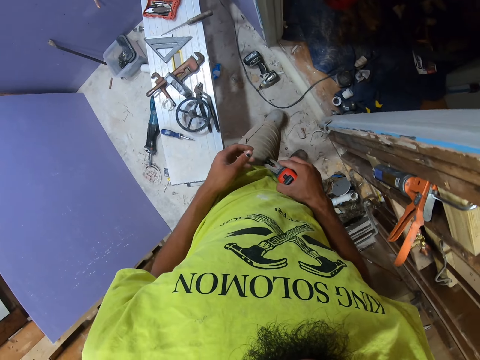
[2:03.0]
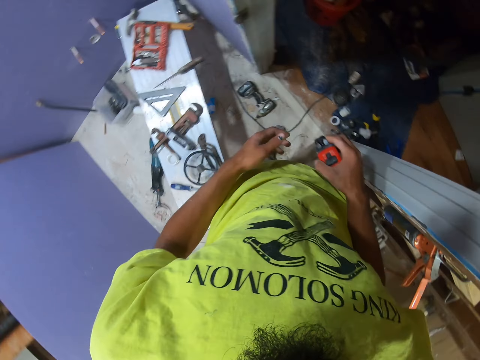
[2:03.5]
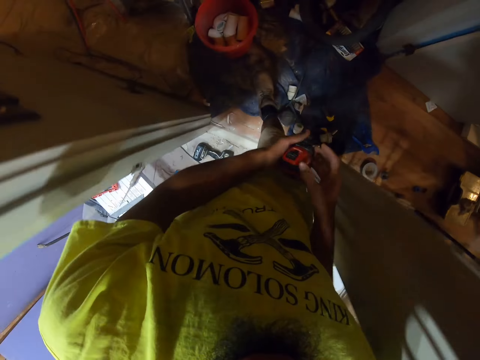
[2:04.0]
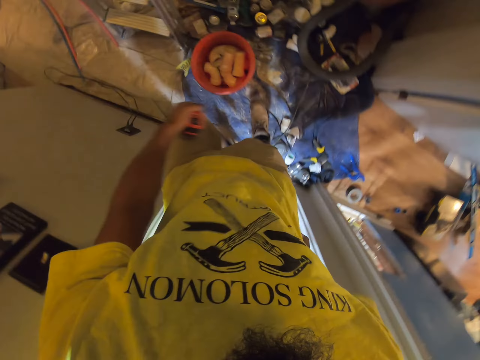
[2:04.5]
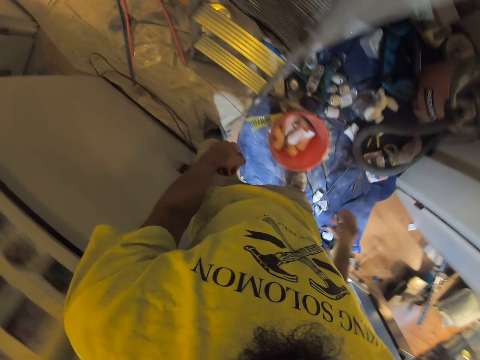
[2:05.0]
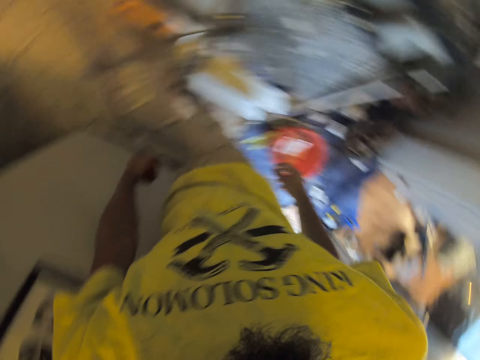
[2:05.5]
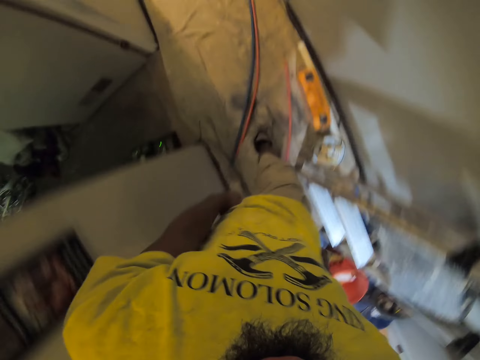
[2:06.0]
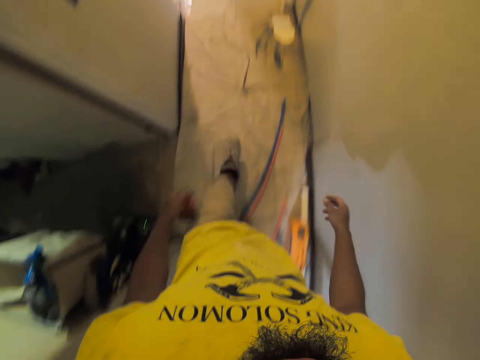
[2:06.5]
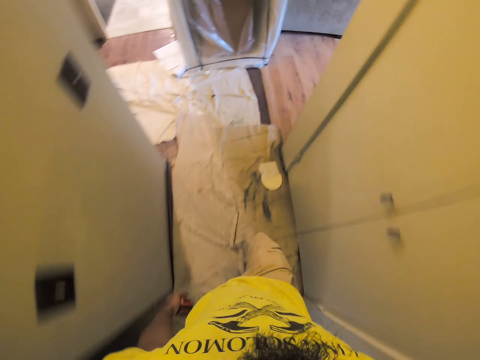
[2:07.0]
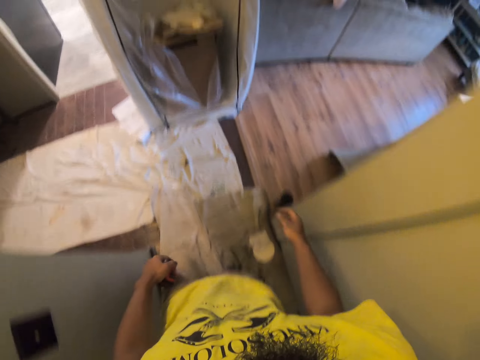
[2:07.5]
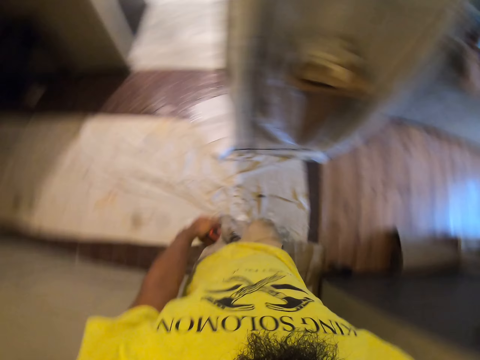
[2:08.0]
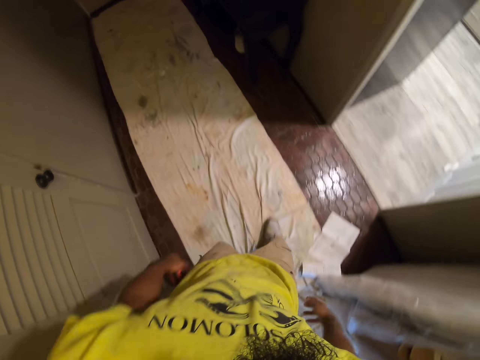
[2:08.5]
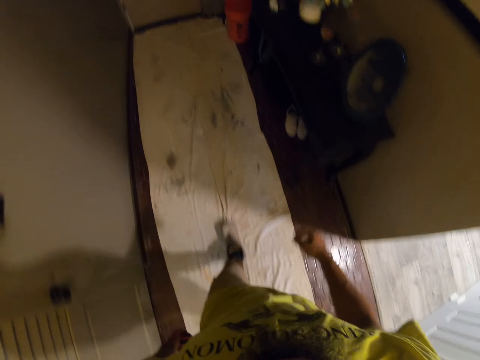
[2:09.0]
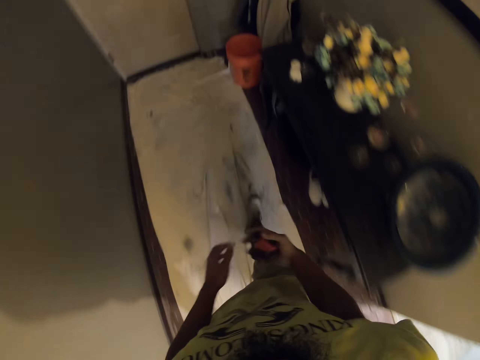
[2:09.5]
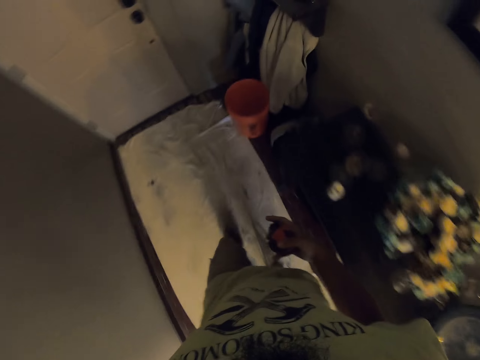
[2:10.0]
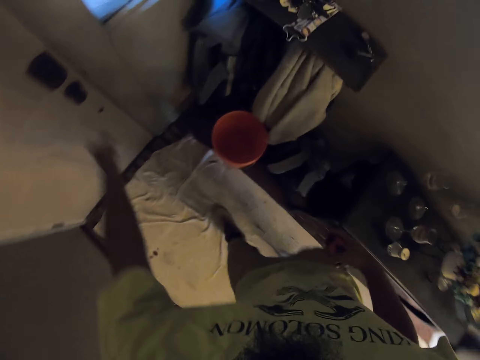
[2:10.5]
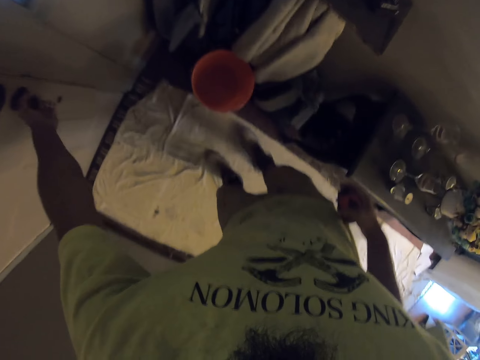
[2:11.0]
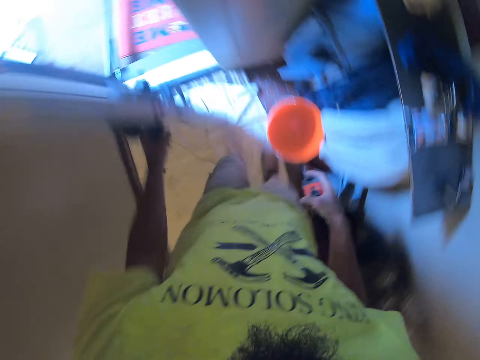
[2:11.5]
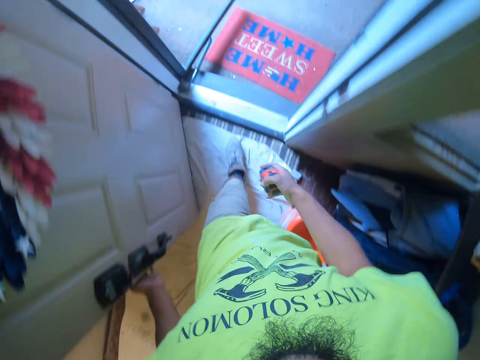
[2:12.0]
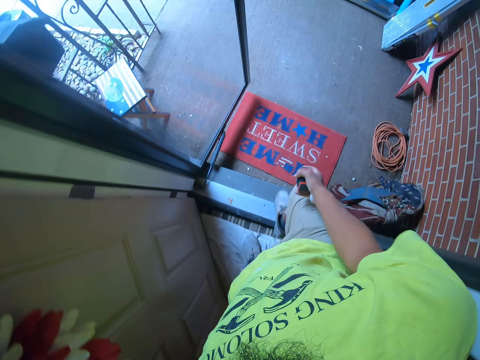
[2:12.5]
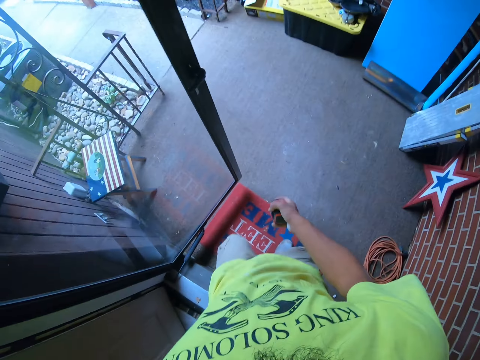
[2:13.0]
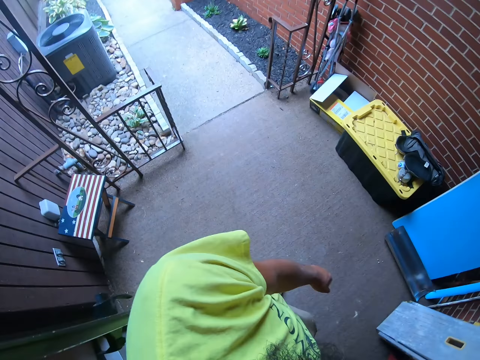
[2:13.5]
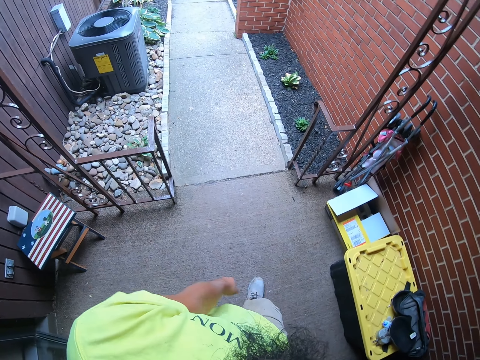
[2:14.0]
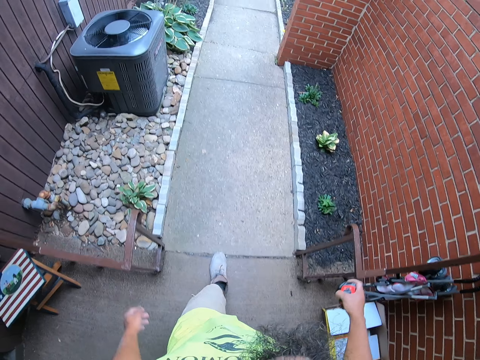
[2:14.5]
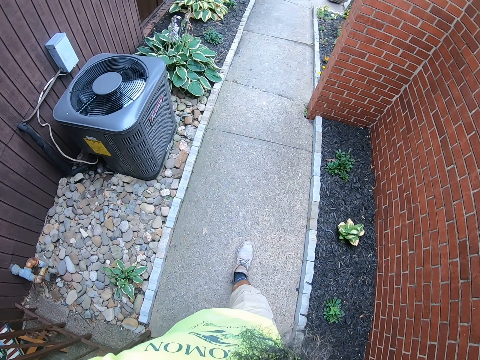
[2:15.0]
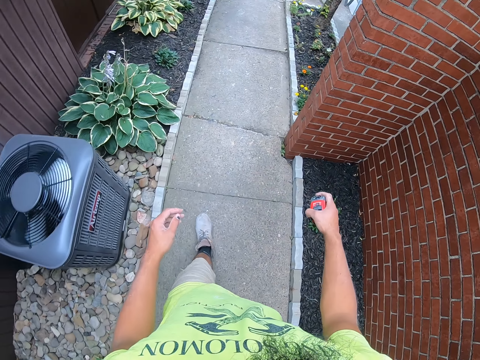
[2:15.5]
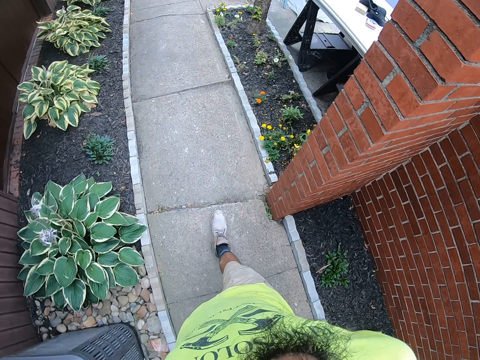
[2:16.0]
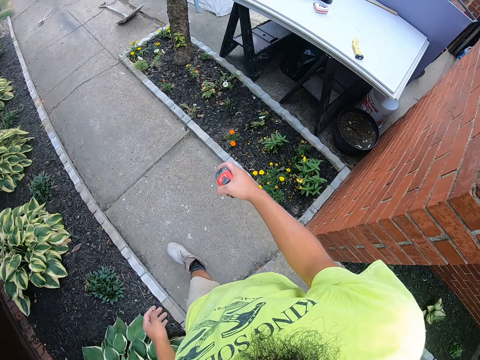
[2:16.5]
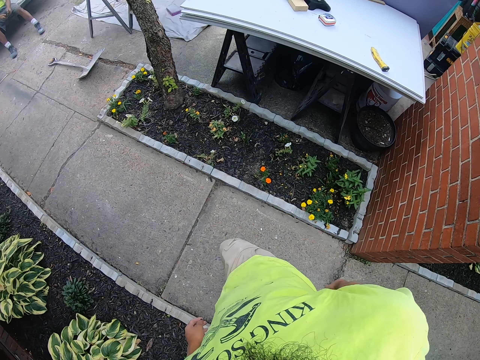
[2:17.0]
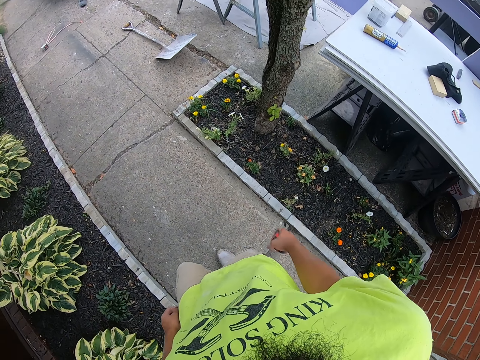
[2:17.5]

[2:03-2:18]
The camera wearer touches the tape measure with the left hand. They walk around the room. They walk along the corridor. They hold the tape measure with the right hand. They open a door in the room. They walk out of the house. They walk on the pathway.

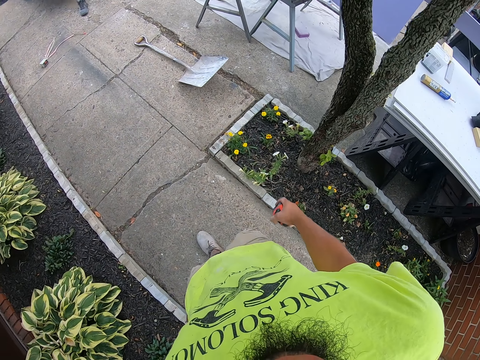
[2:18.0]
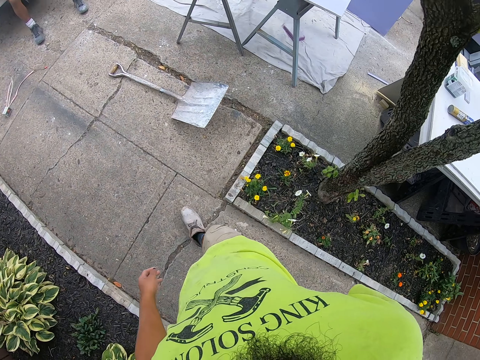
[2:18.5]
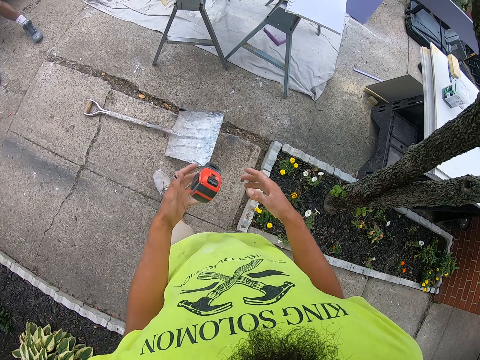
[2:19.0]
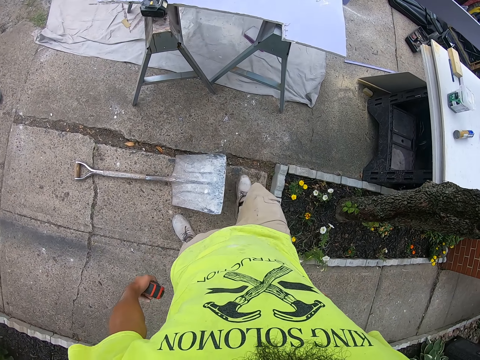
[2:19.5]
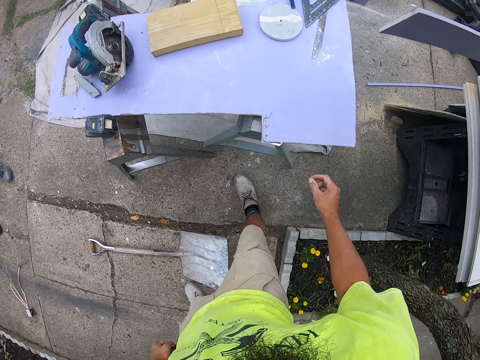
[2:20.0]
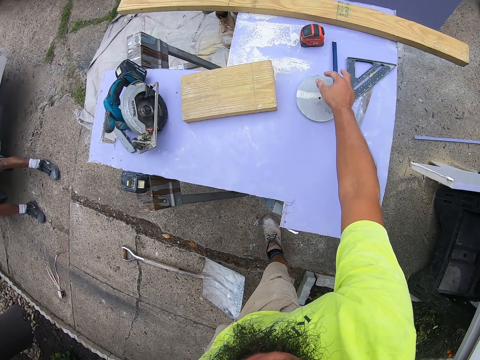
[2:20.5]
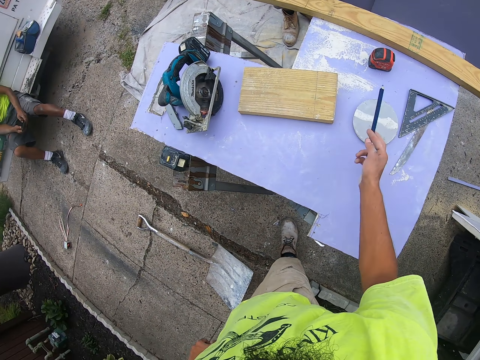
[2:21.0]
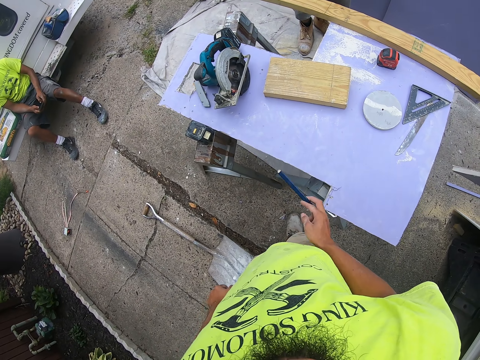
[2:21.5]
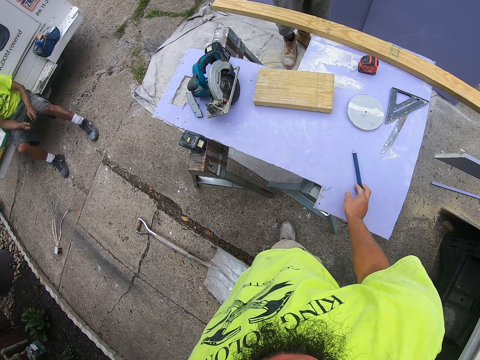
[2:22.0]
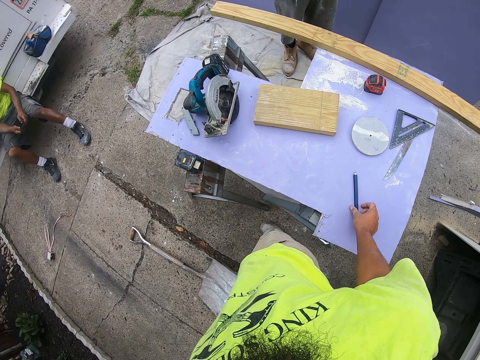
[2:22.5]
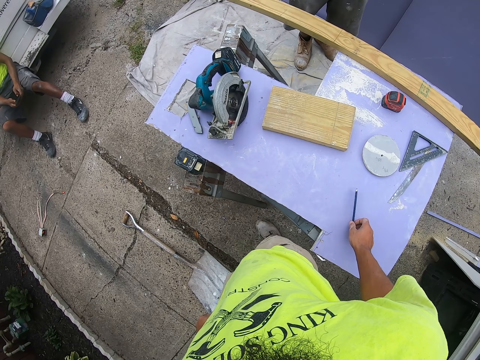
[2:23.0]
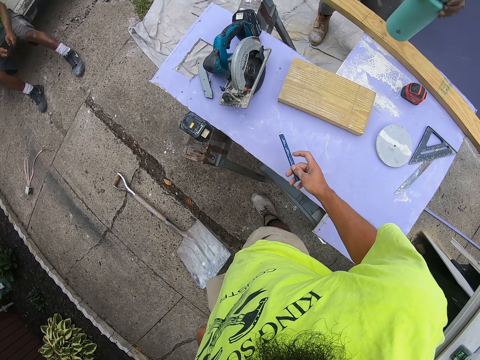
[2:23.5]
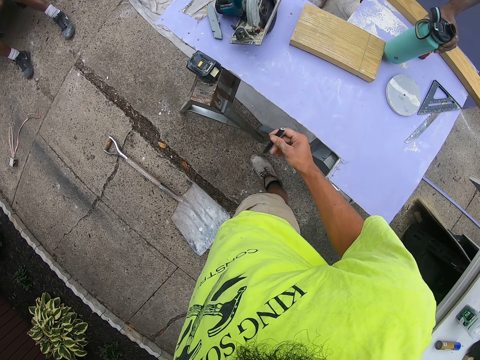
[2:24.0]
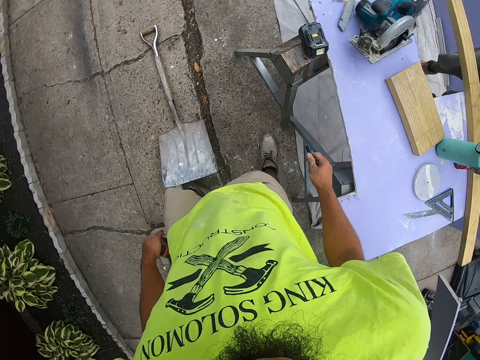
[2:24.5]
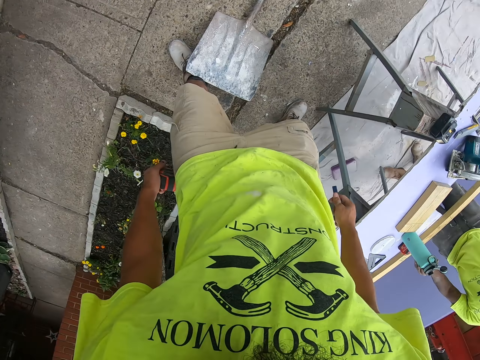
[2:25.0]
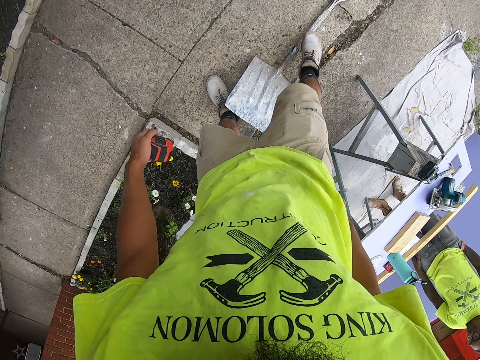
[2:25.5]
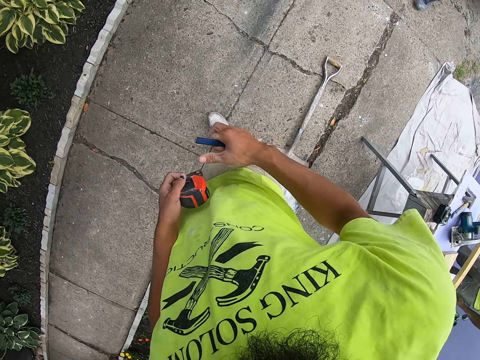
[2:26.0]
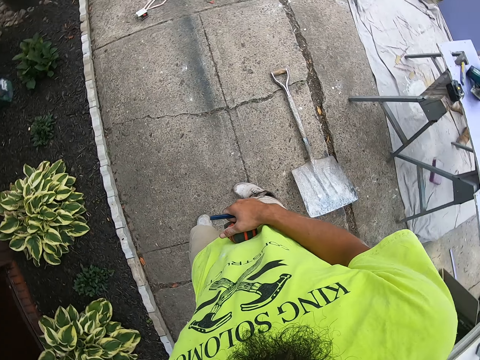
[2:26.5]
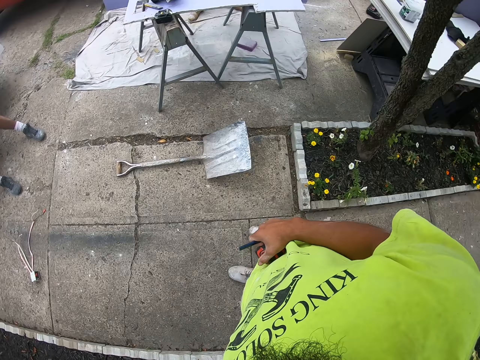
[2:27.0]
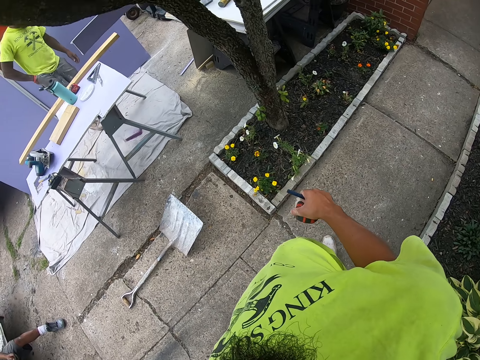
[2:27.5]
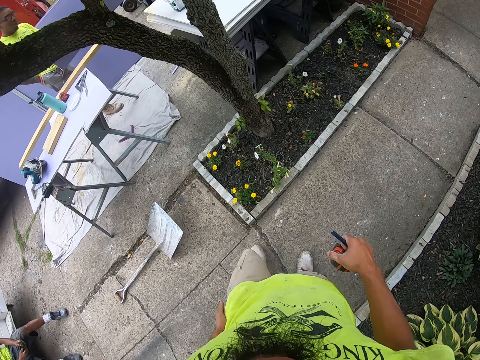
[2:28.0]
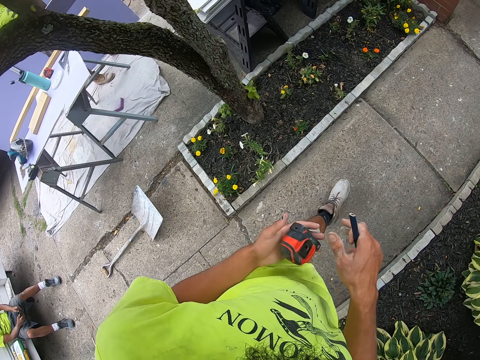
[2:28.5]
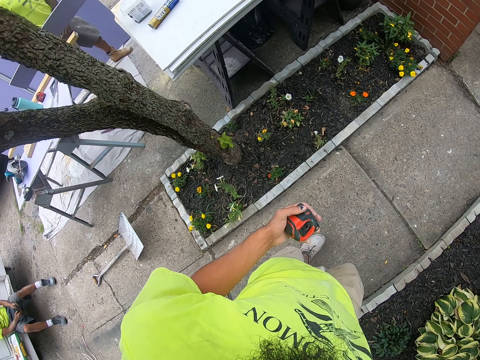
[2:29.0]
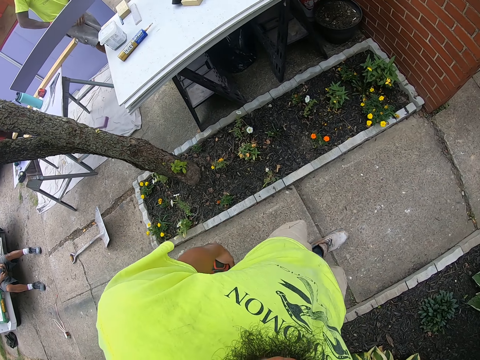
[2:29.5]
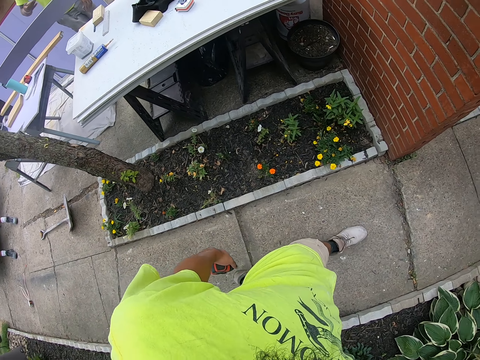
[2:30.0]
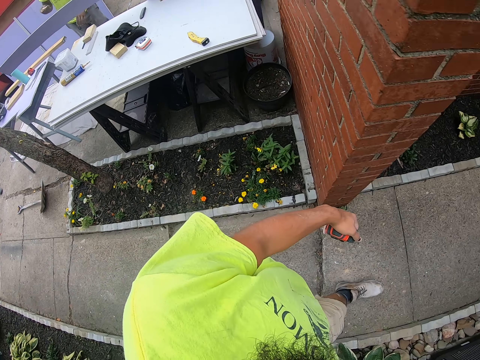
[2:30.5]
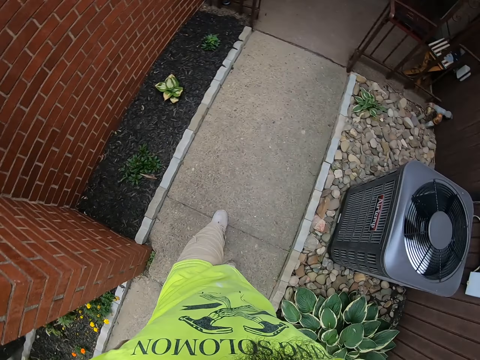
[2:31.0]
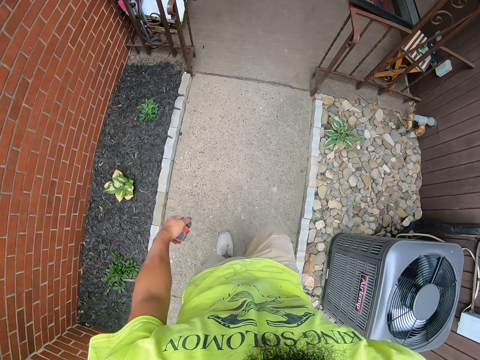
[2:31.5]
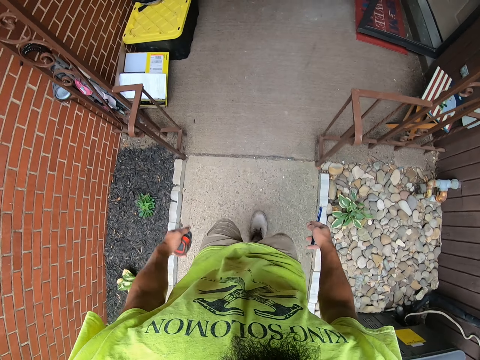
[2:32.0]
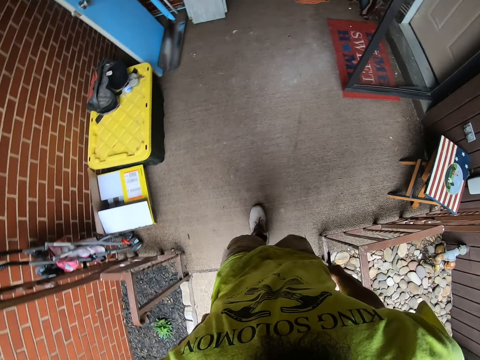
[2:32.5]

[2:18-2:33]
The camera wearer throws the tape measure. They hold the tape measure with the left hand. They pick up the pencil from the table. They put the pencil on the table. They sit near a person. The person puts a water bottle on the table. The camera wearer walks on the pathway. They walk around the verandah. They hold the tape measure with the right hand. They hold the tape measure with the left hand.
